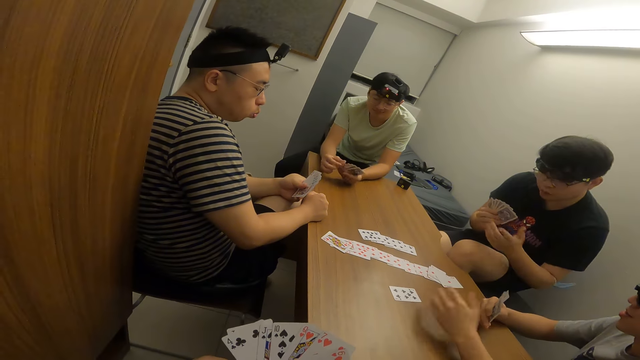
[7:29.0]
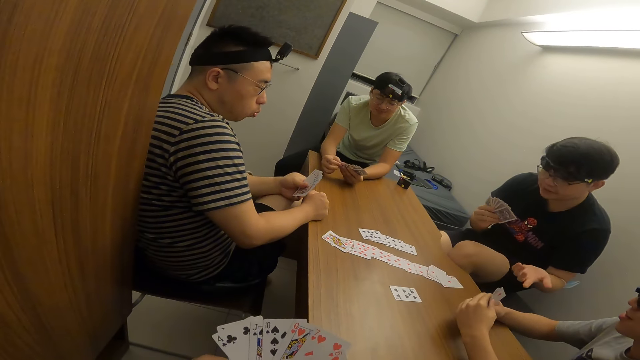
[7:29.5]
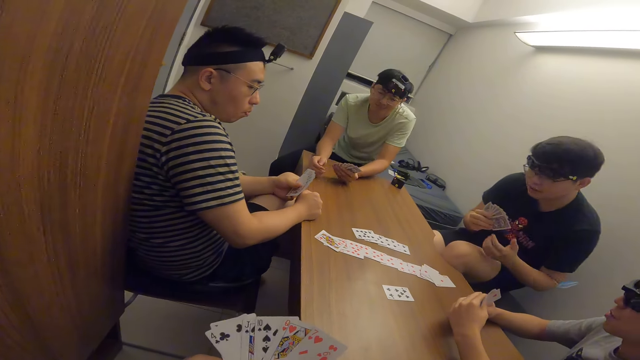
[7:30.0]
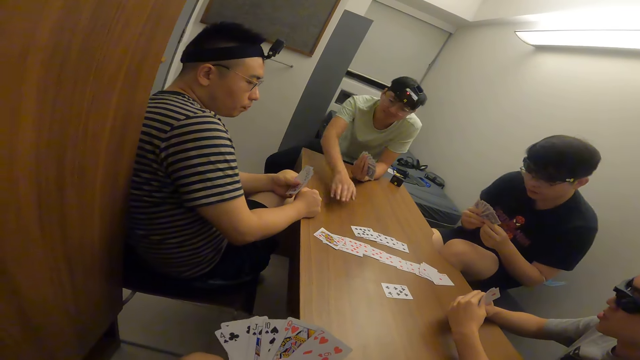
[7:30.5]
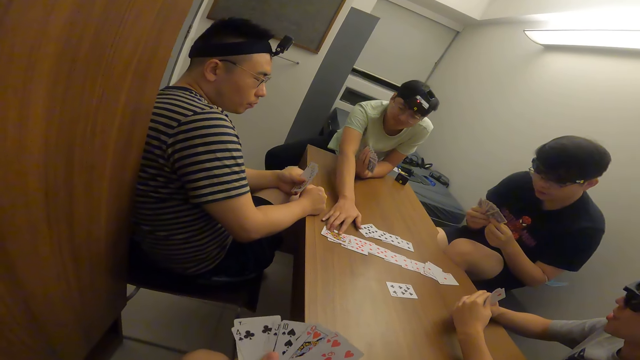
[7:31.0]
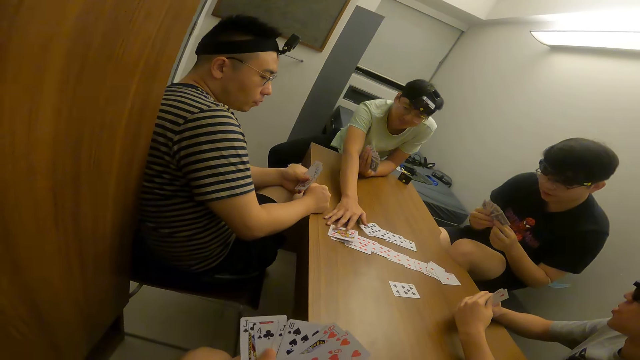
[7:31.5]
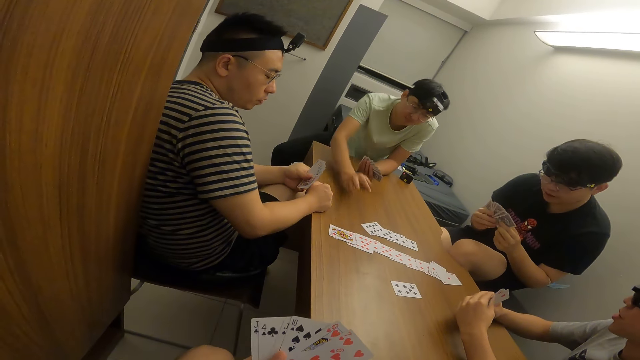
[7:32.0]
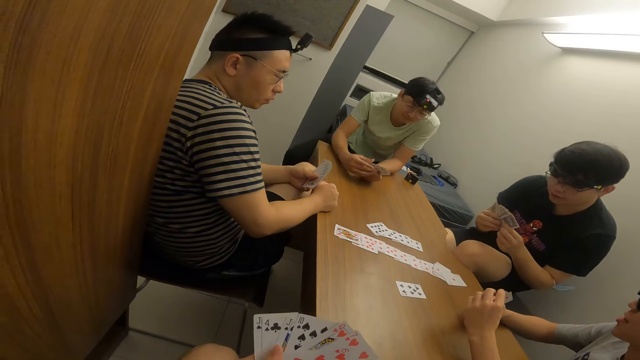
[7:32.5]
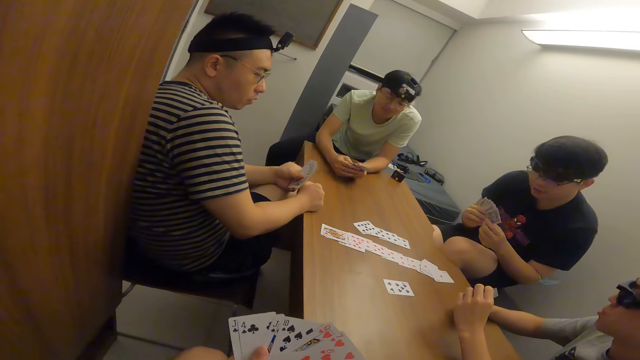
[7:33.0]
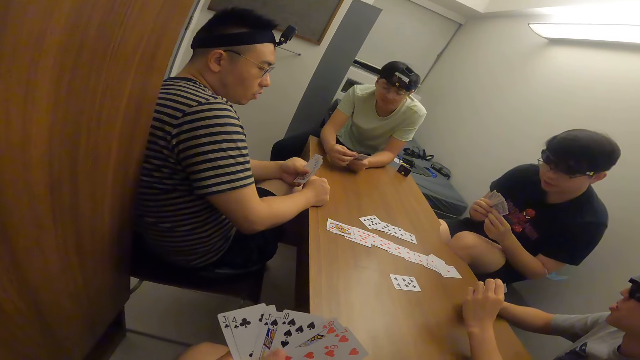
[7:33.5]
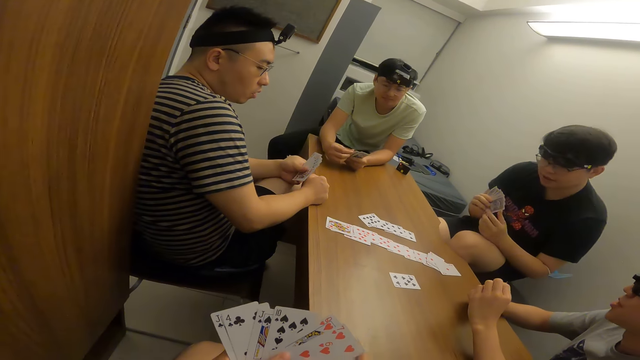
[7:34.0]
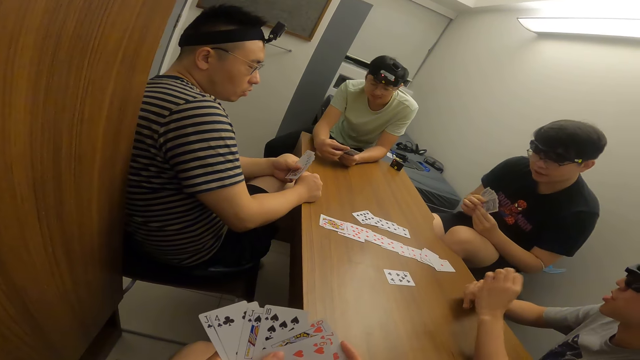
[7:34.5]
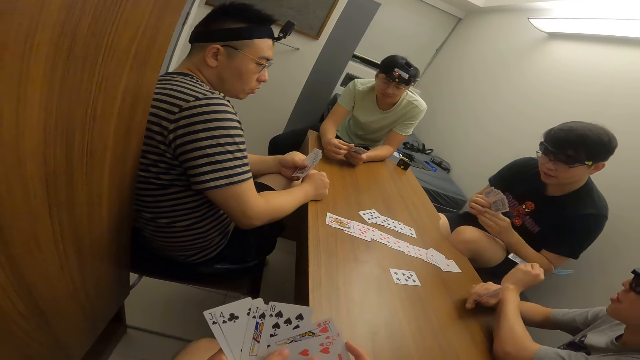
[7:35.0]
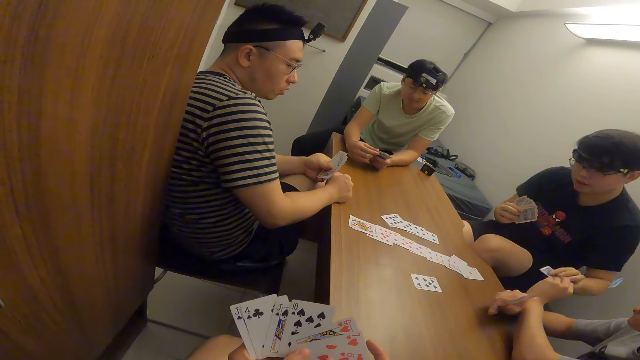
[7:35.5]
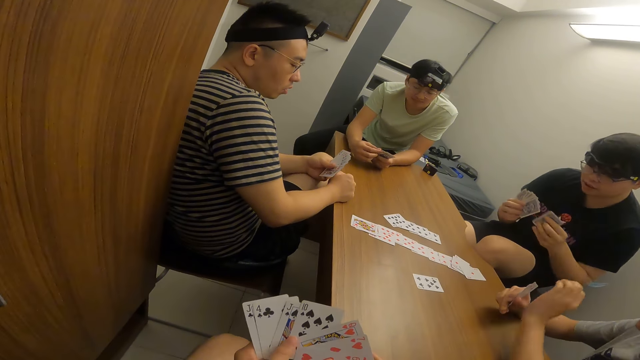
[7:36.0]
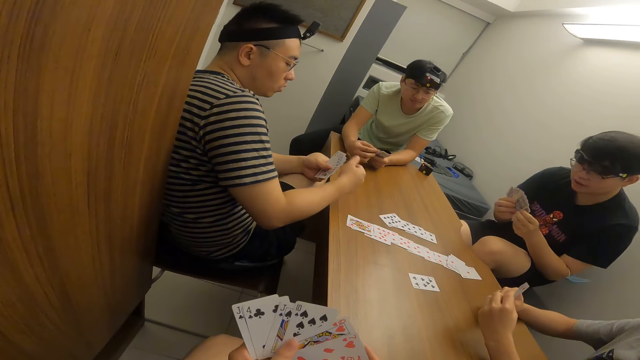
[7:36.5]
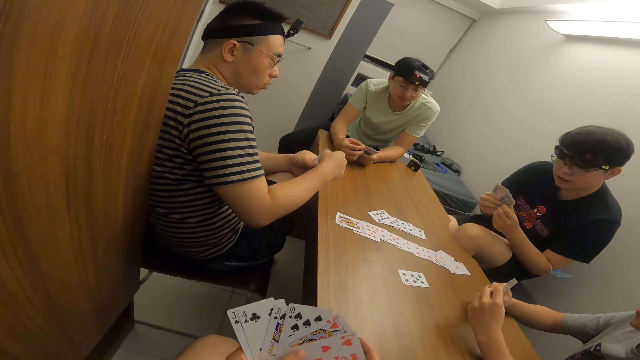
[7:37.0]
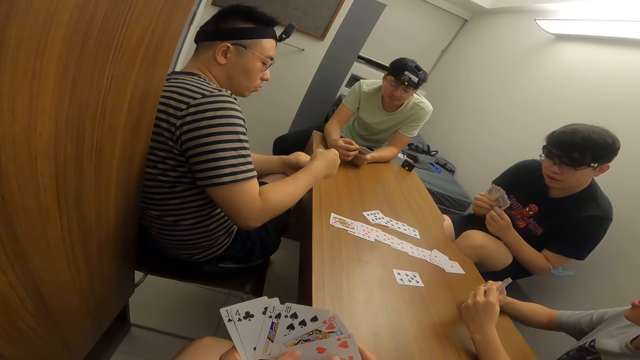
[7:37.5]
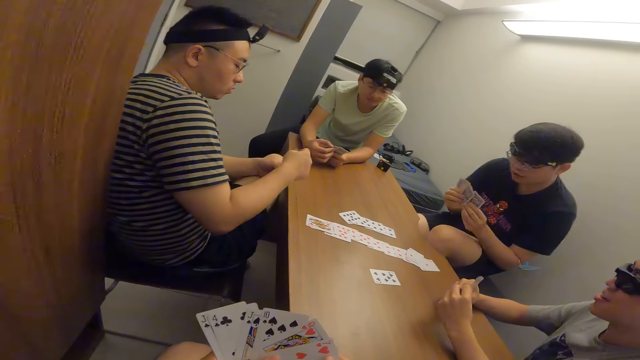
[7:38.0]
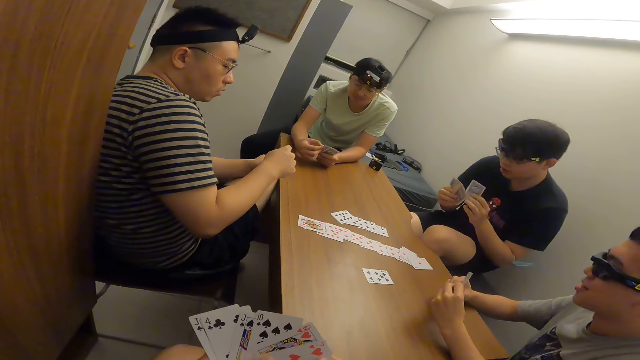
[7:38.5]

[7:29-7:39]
A man adjusts a card on the table with his right hand. Another man touches a card on the table. A third man touches a card on the table with his right hand. The second man passes a card to the third man with his right hand. The third man collects the card from the second man with his left hand.

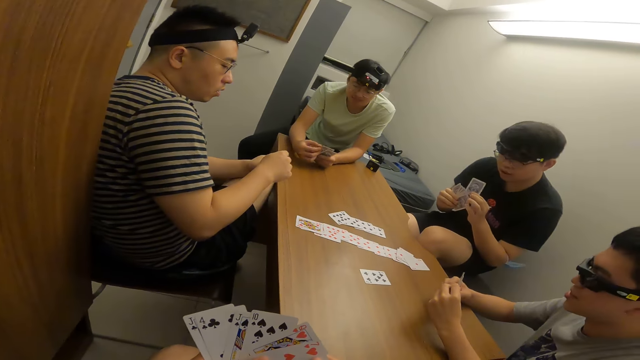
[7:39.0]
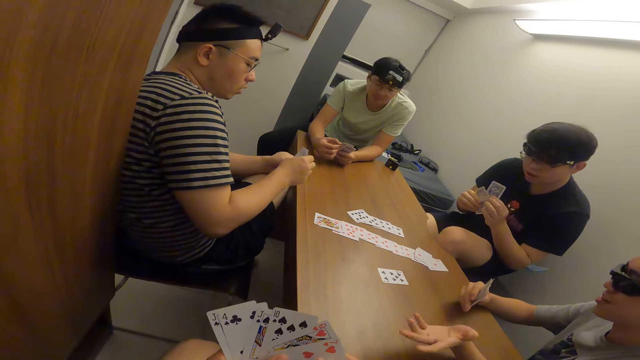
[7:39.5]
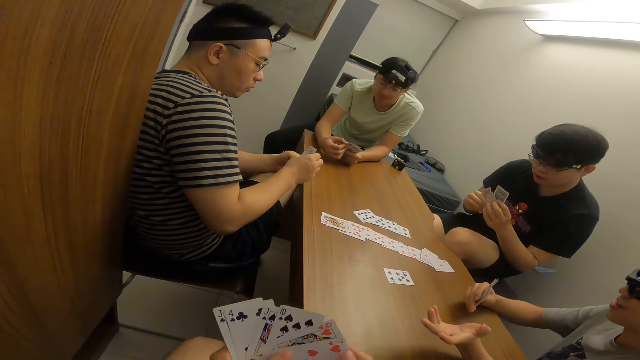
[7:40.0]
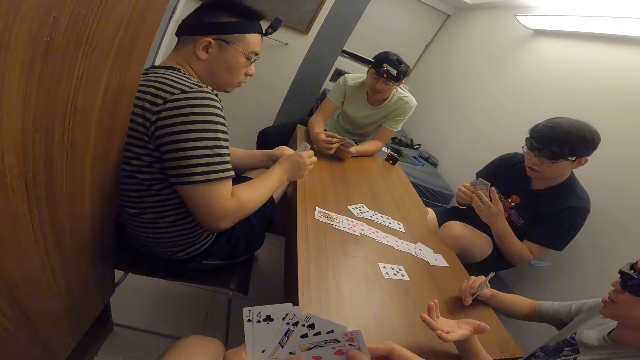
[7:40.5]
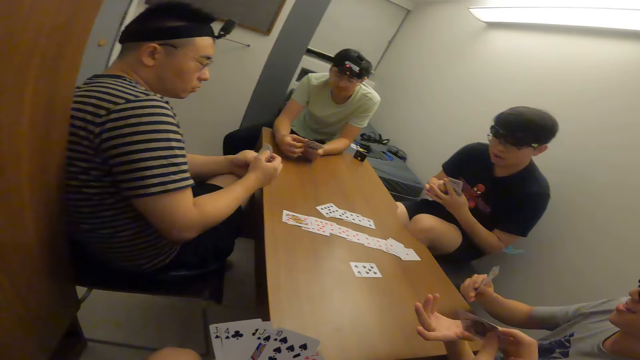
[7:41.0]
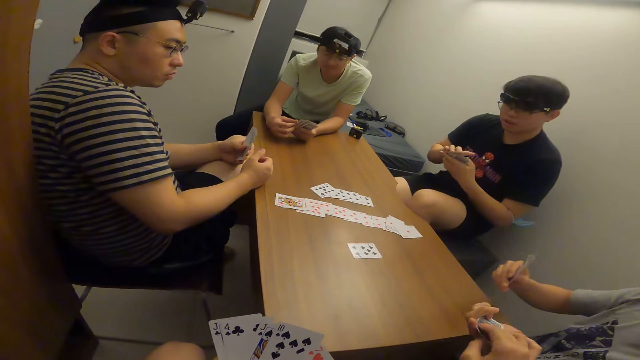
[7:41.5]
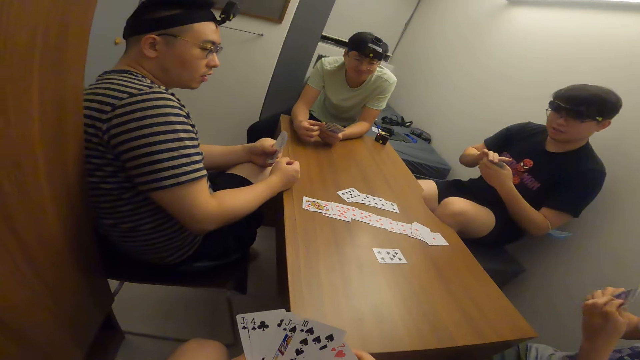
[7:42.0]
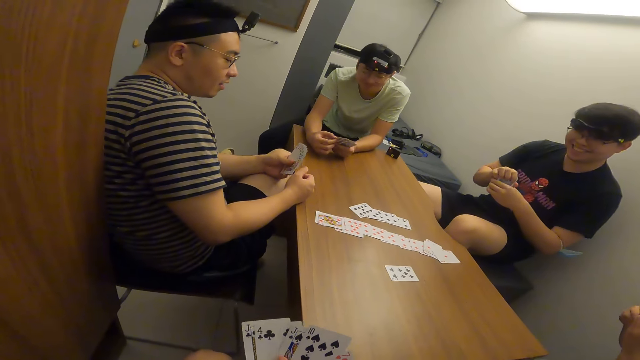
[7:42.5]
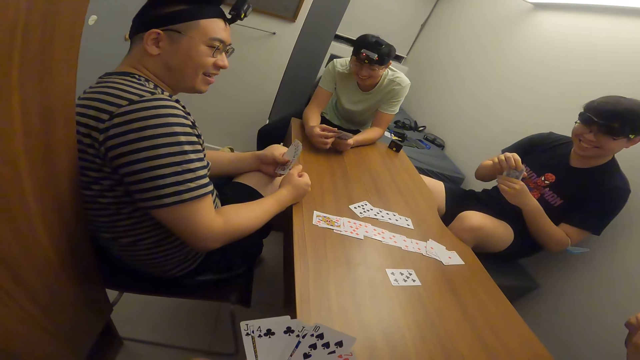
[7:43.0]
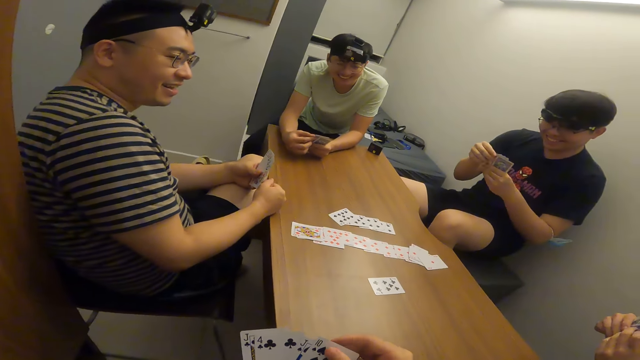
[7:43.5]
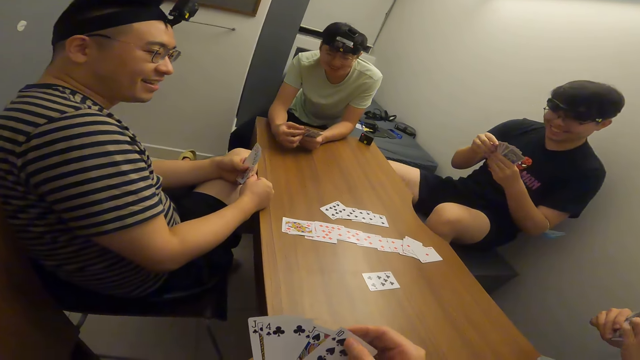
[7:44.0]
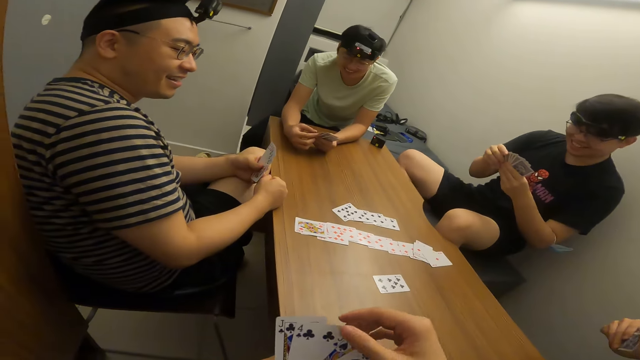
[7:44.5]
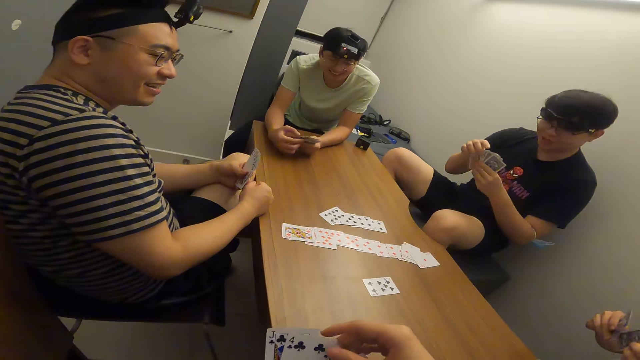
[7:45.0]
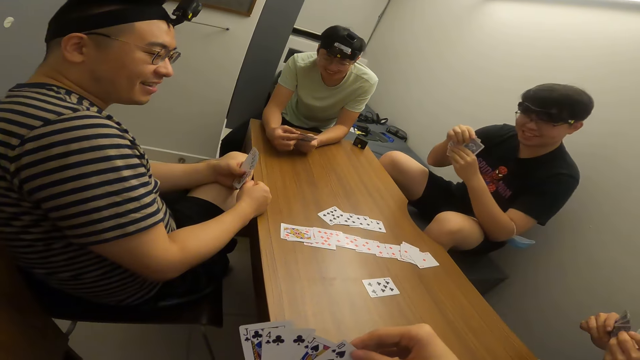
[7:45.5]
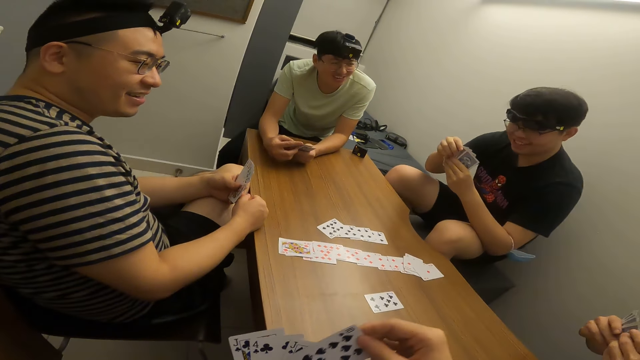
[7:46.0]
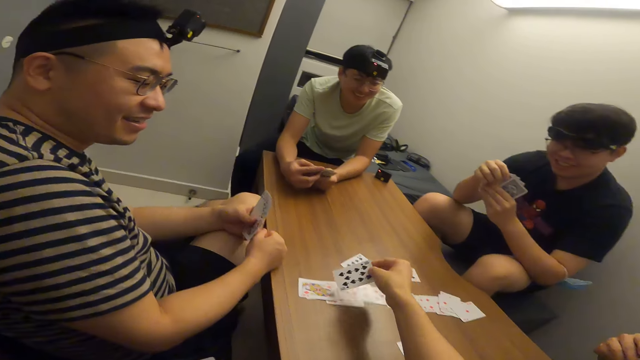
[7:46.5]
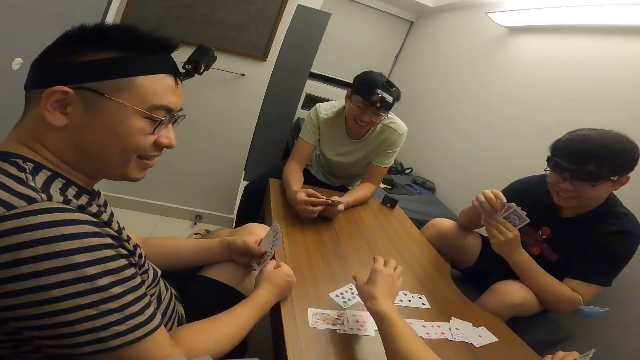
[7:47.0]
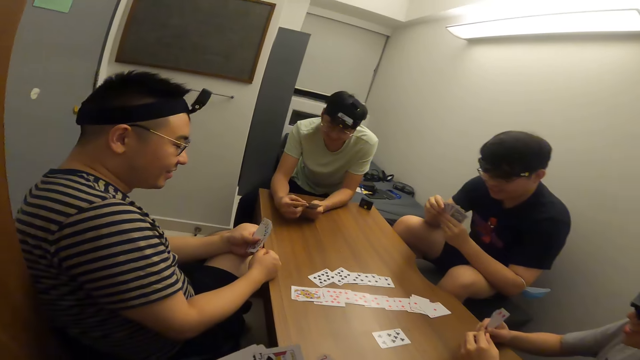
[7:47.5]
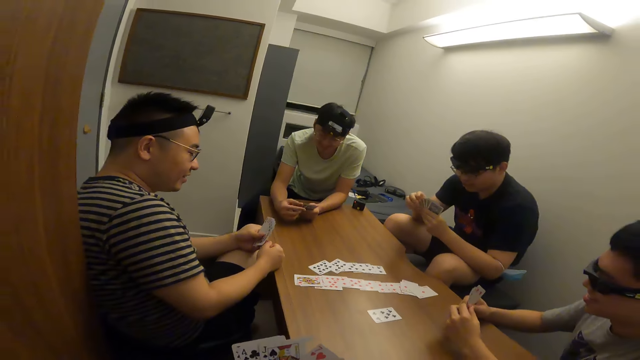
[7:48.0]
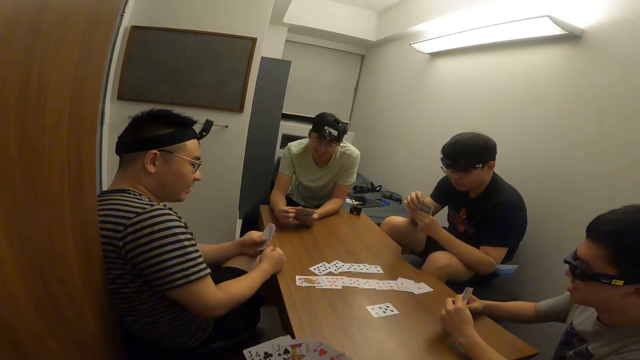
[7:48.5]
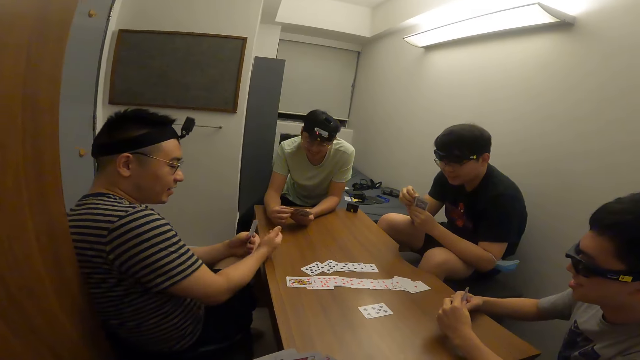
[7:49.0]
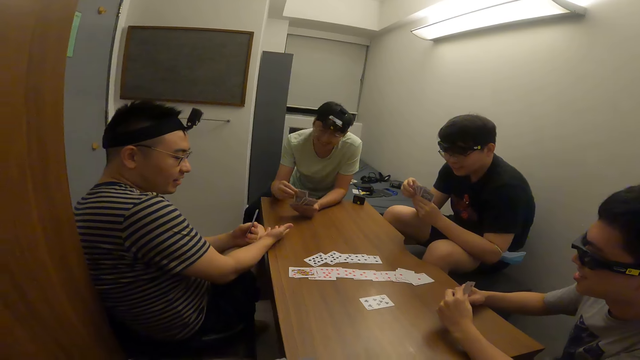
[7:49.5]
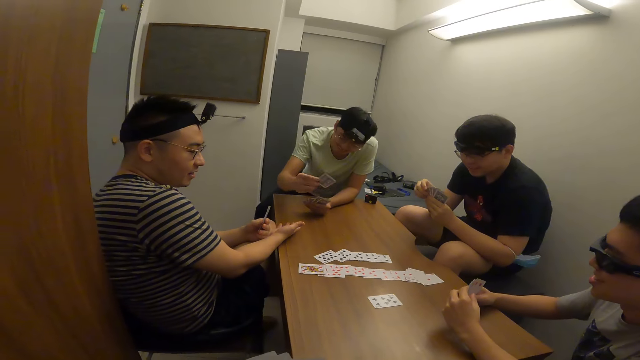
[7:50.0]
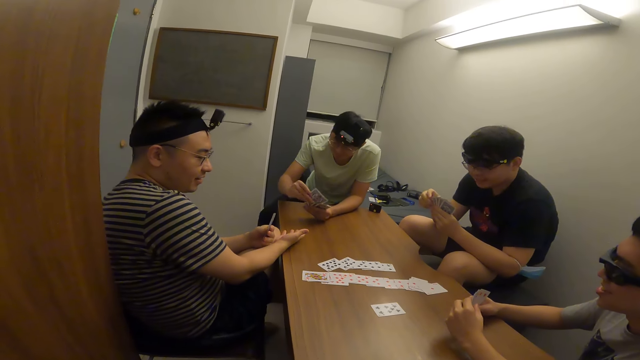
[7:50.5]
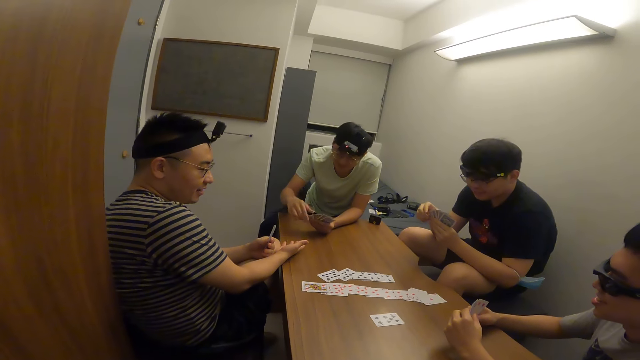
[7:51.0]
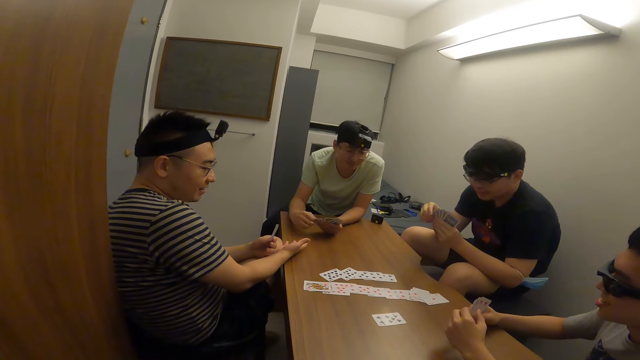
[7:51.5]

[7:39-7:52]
A person makes a gesture. The camera wearer passes a card to the person with his right hand. He shuffles his cards. He places a card on the table with his right hand.
